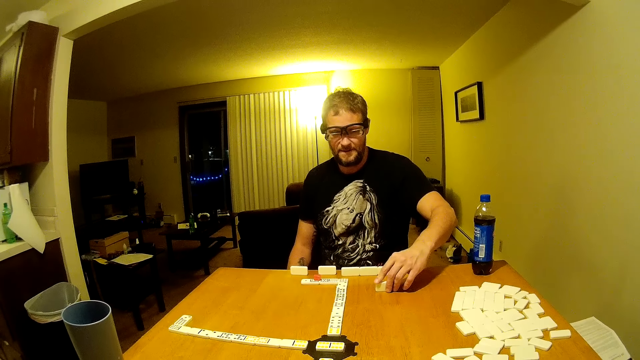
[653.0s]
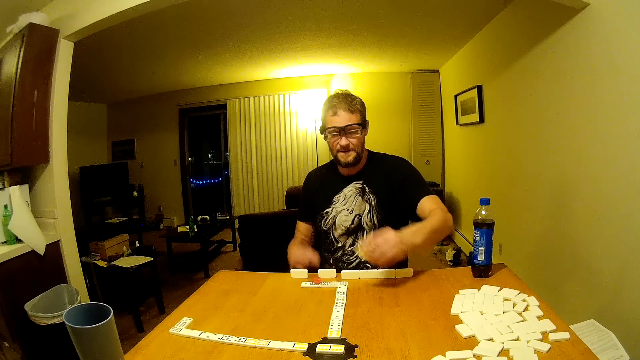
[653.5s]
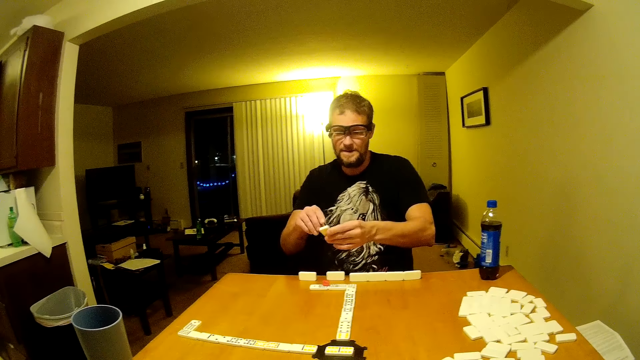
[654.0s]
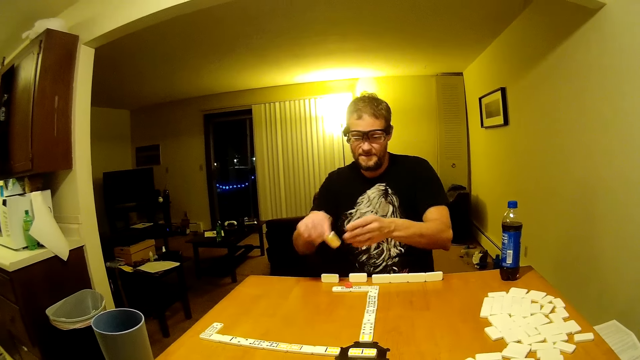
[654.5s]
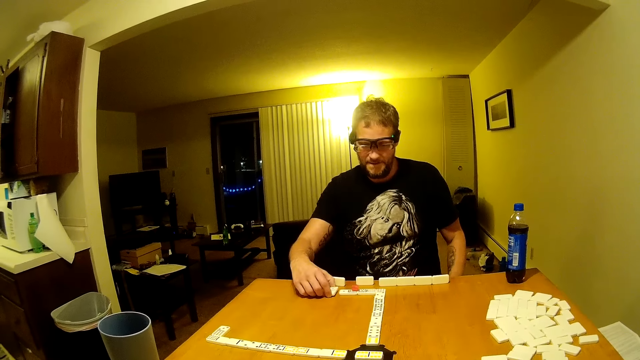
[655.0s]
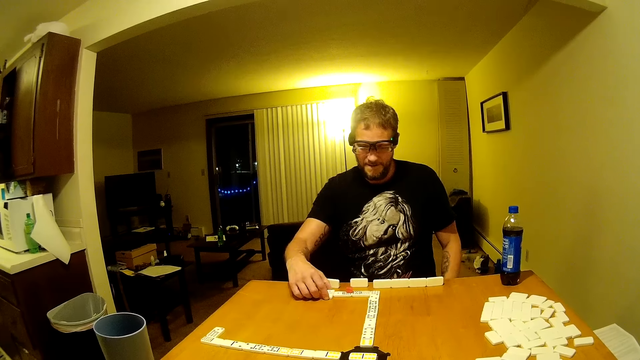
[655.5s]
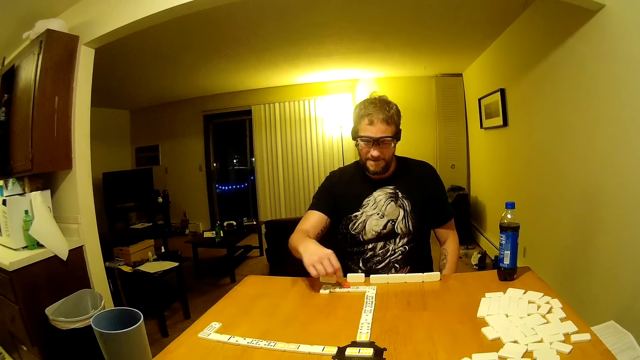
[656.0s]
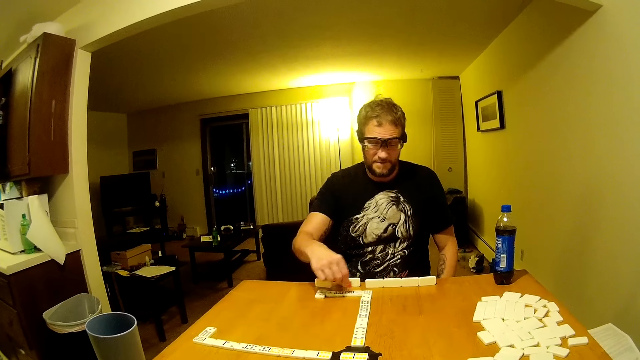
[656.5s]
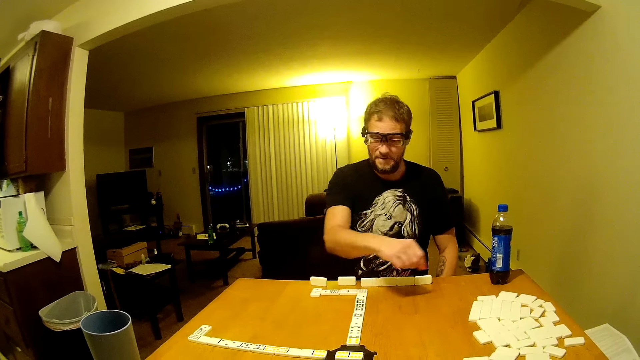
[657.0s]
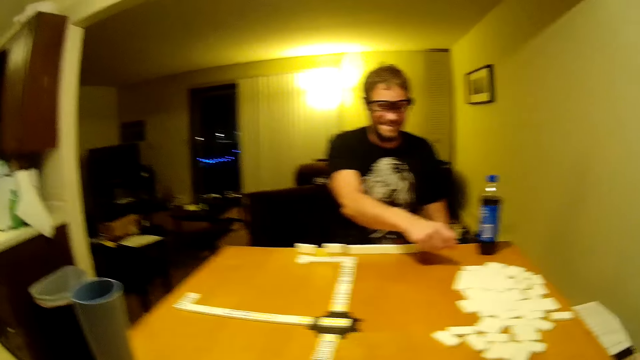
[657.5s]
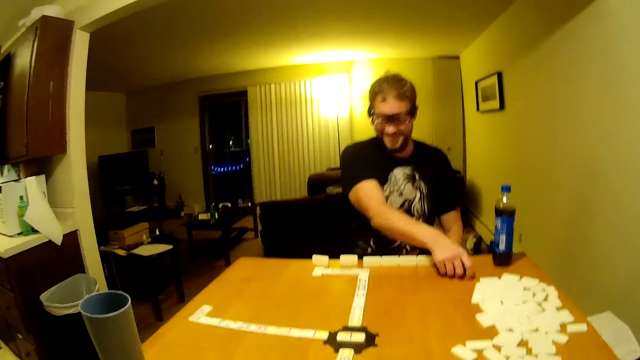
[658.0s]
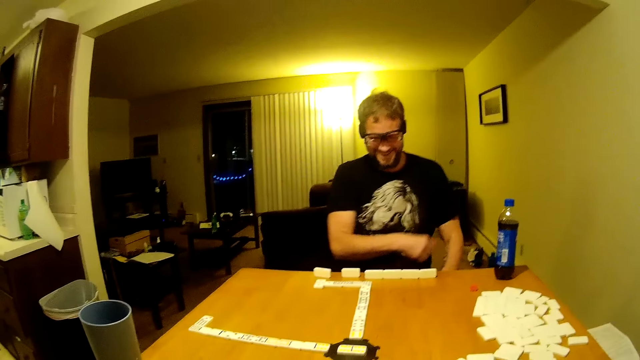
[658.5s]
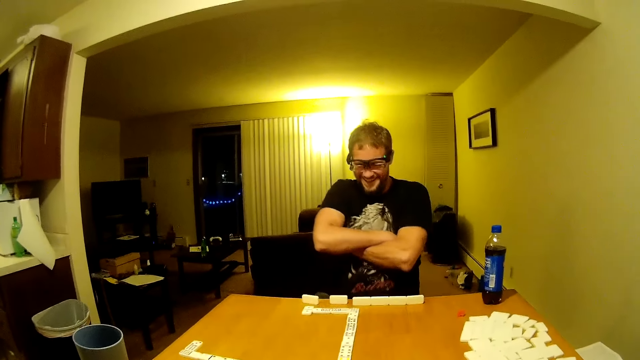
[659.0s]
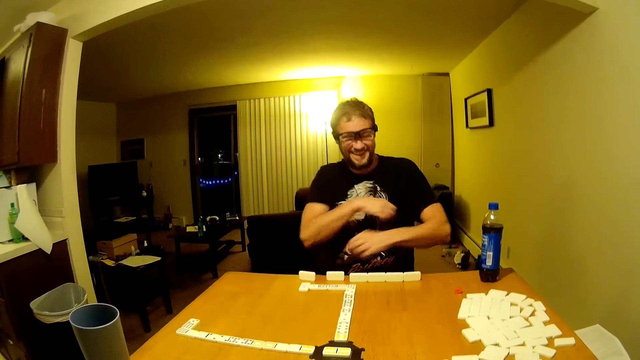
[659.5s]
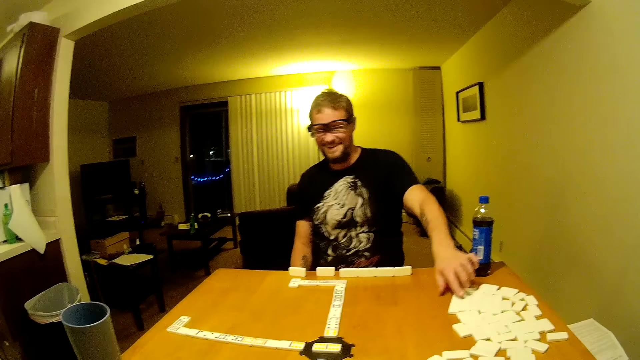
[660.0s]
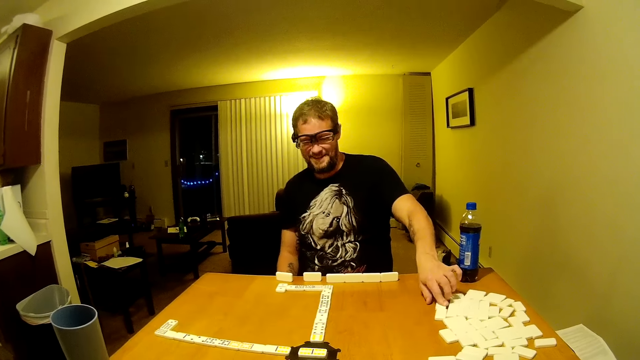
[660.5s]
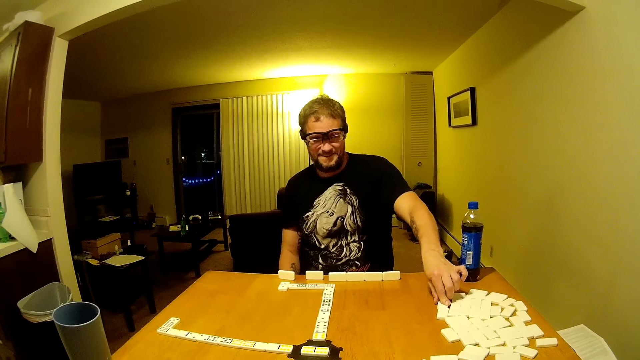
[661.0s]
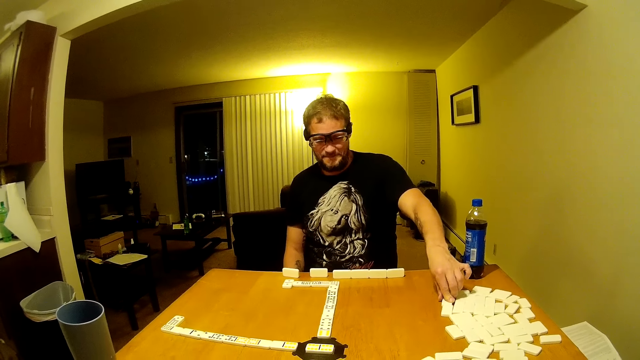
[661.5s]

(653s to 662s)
A man picks up the domino piece, passes the domino piece to the other hand, and puts the domino piece down. He arranges dominoes on the table and touches a domino piece. He folds his hands, unfolds his hands, and drags a domino piece.

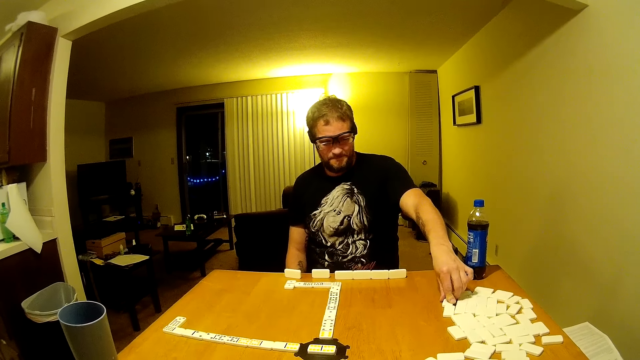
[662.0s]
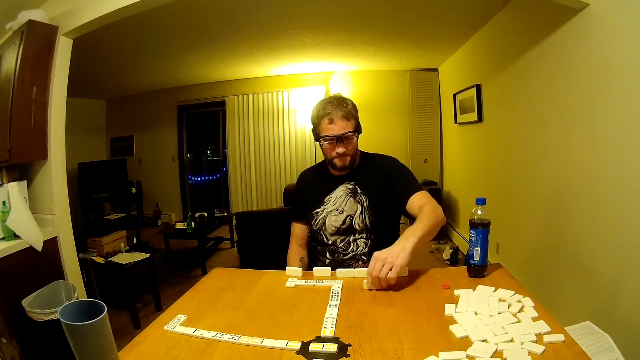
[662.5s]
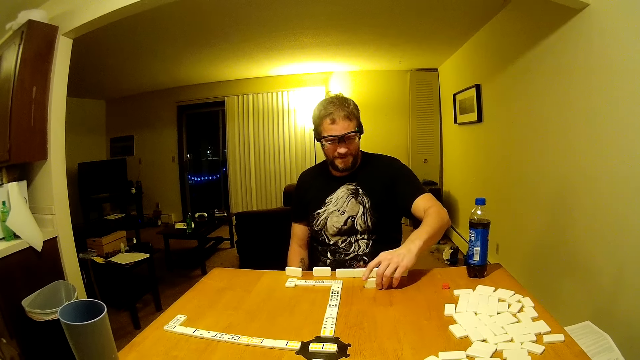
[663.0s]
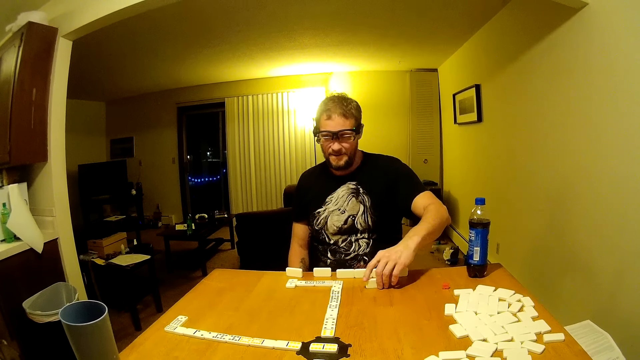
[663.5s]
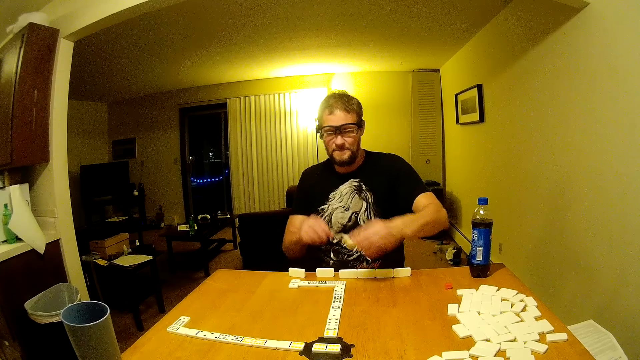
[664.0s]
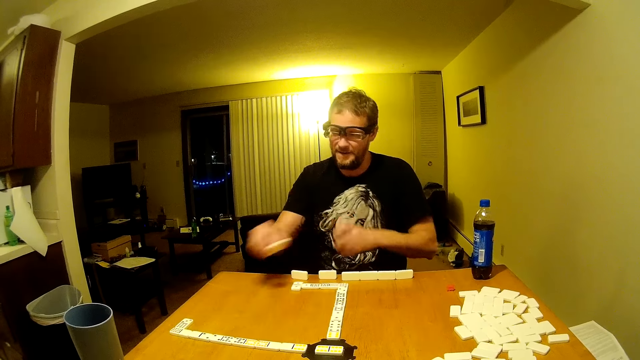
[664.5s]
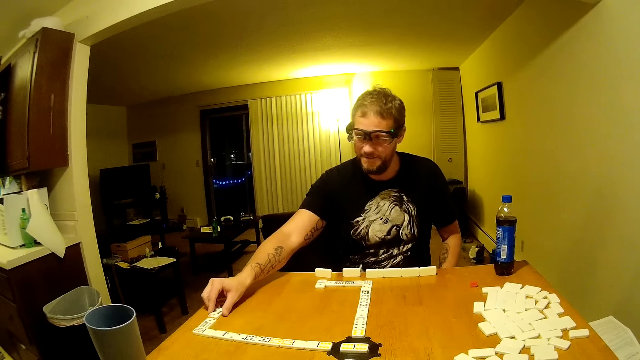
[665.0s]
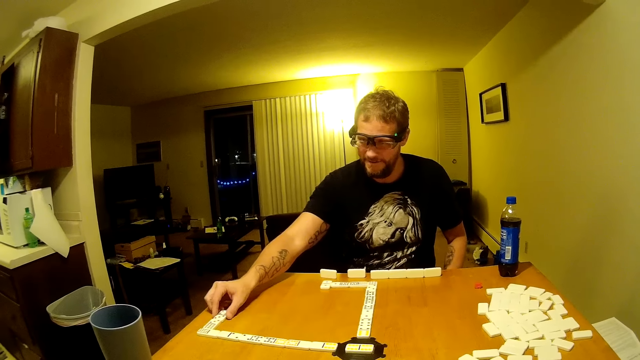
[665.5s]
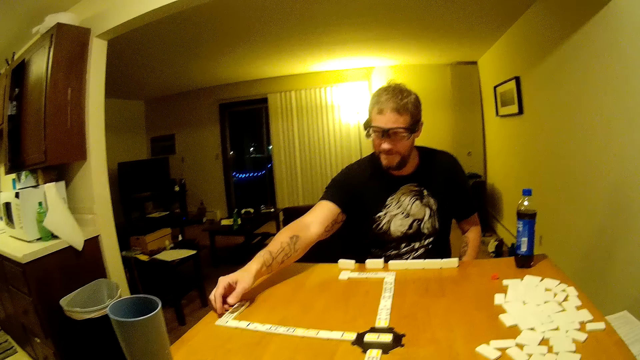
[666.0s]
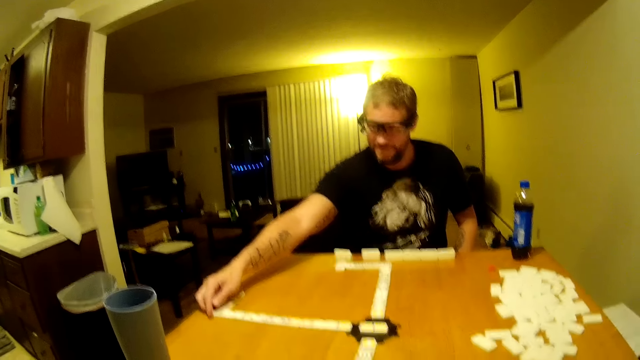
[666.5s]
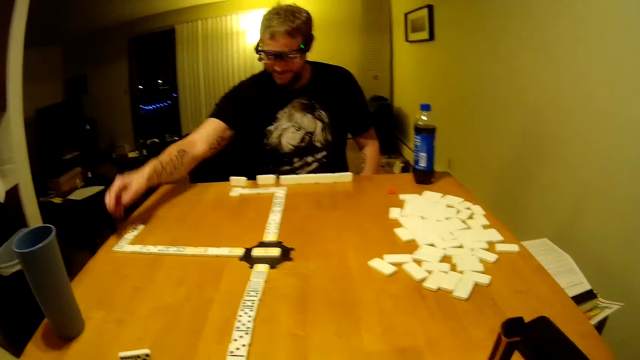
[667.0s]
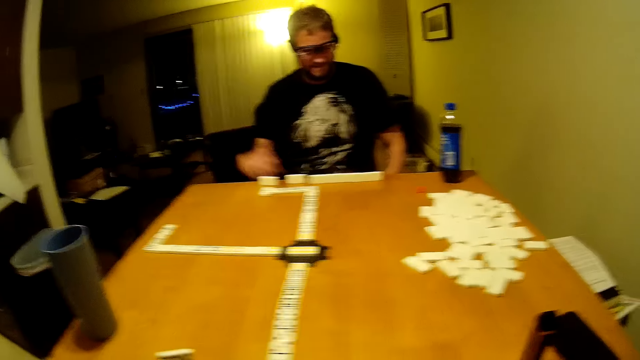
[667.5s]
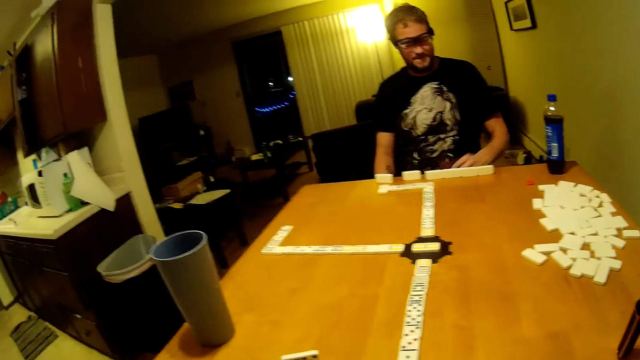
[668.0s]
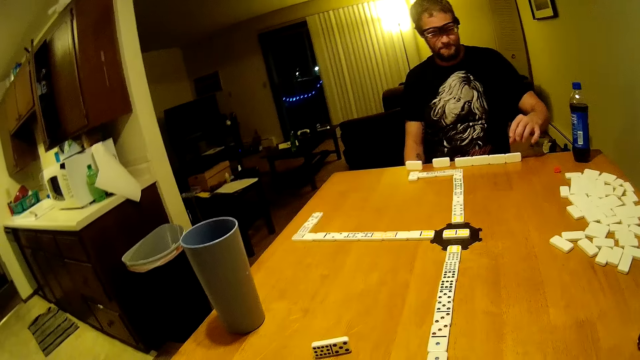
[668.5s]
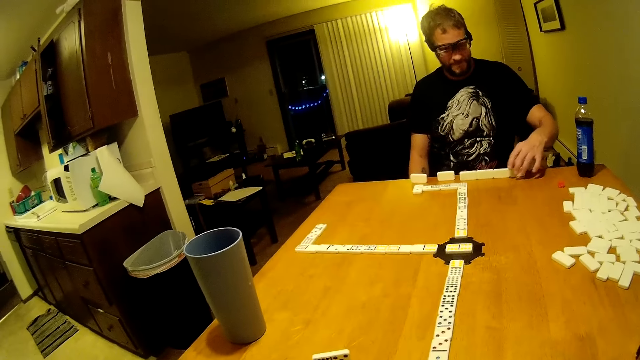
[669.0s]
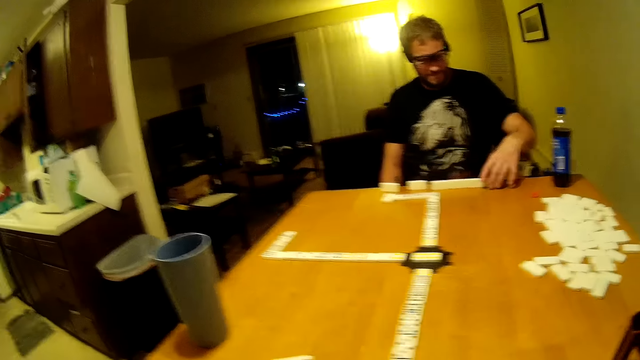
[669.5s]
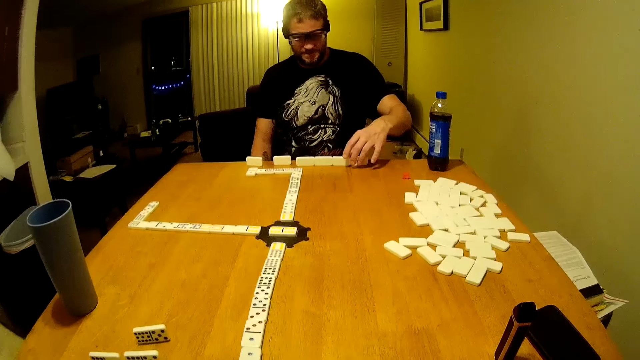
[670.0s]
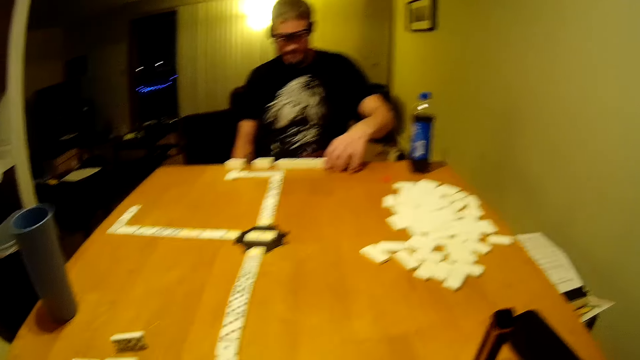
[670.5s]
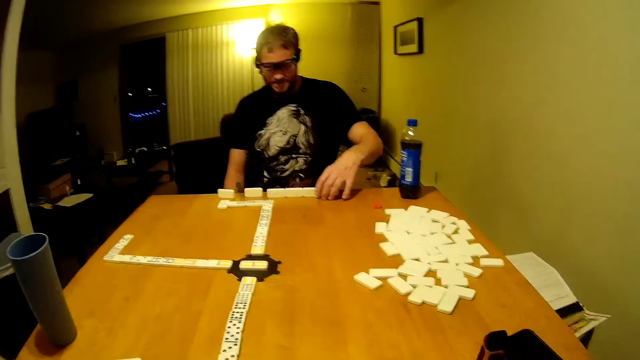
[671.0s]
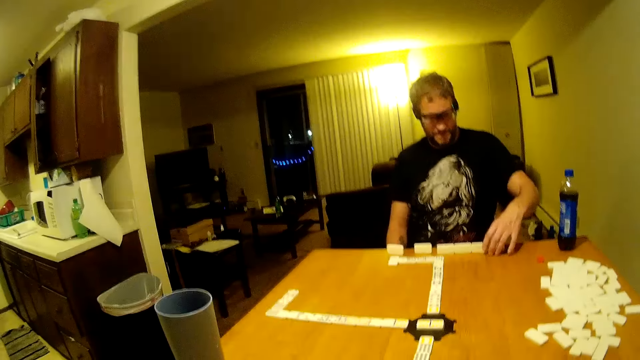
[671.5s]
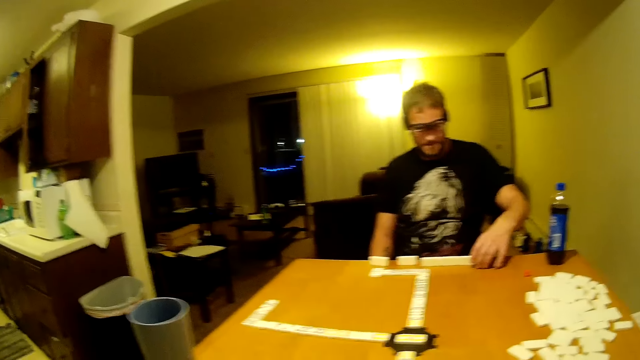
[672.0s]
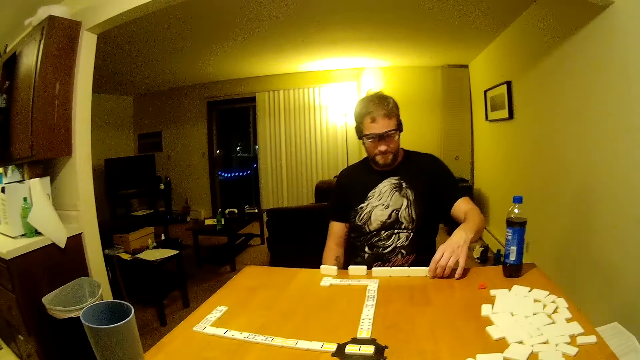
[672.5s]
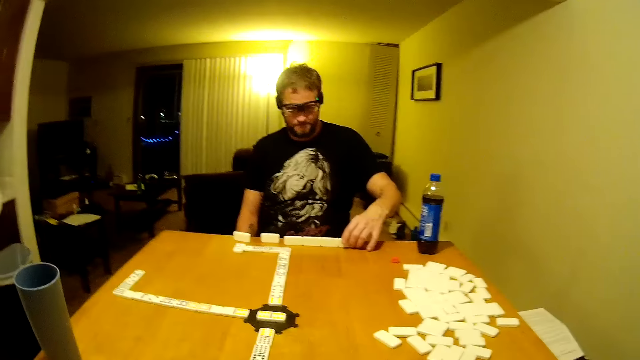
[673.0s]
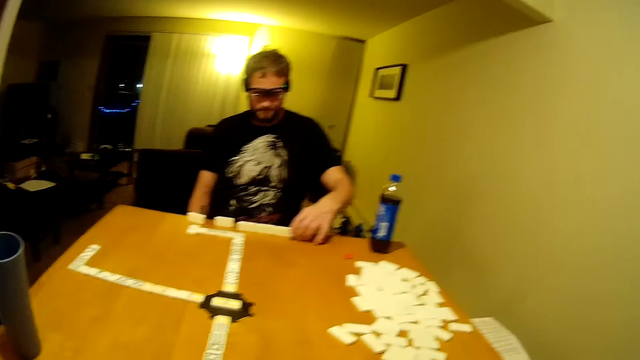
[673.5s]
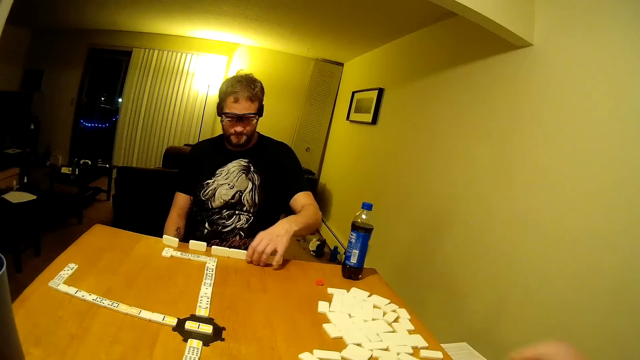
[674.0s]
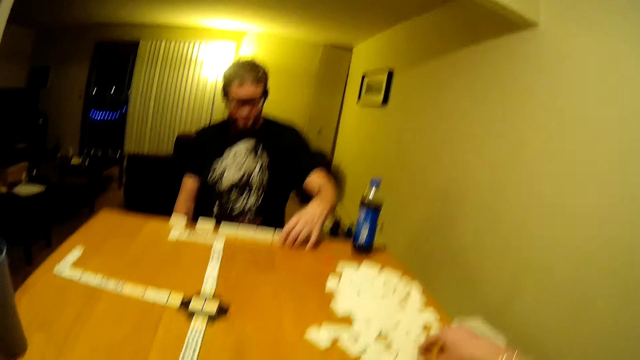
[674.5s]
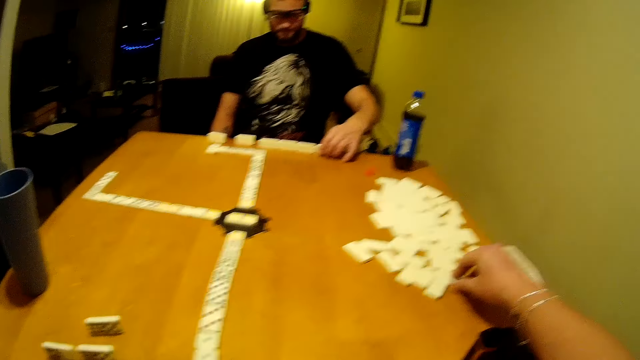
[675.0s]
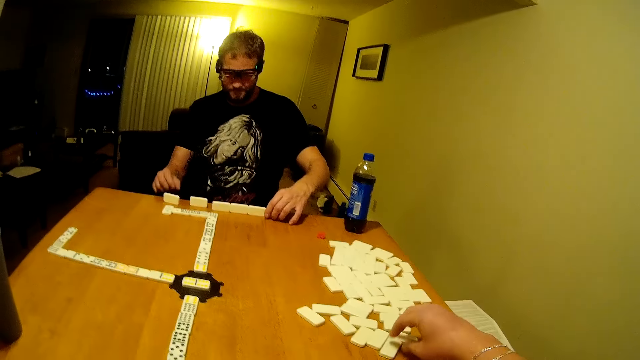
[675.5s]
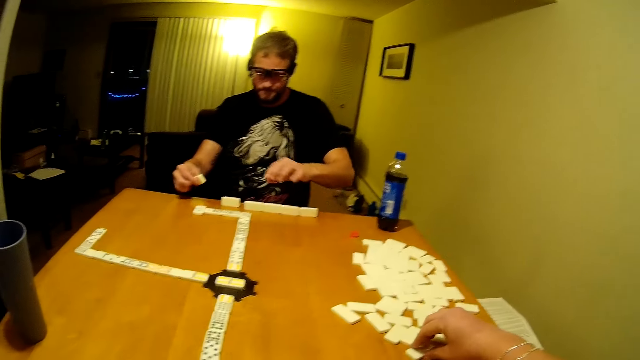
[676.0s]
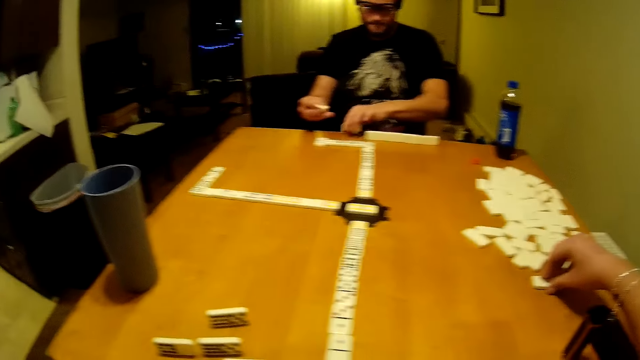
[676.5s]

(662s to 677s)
A man pulls dominoes on the table. The man looks at the domino piece, picks up the domino piece, passes the domino piece to the other hand, and puts the domino piece on the table. The man arranges the dominoes on the table. The man adjusts the domino piece. The camera wearer looks around. They look around again. The man touches the dominoes on the table and moves his hand on the table. The camera wearer touches a domino piece. They touch the domino piece again. The man picks up a domino piece. The camera wearer picks up the dominoes on the table.
